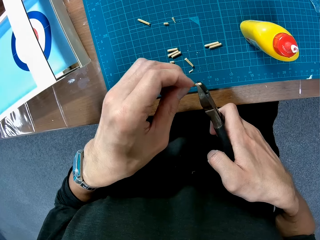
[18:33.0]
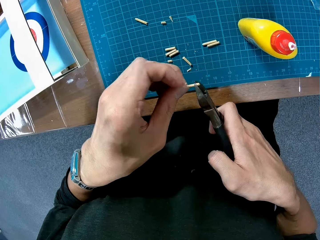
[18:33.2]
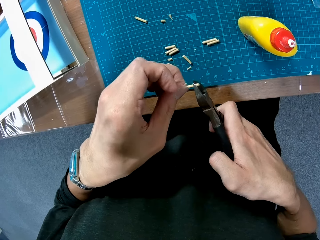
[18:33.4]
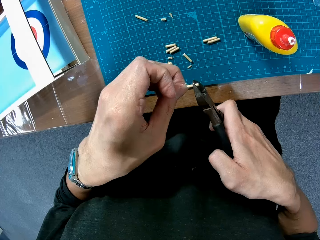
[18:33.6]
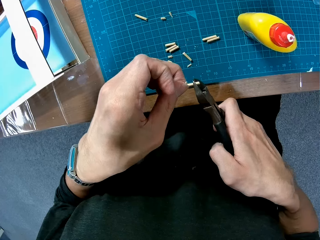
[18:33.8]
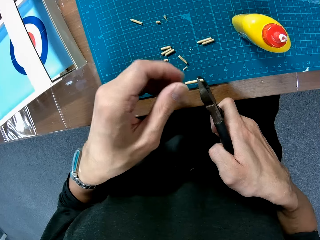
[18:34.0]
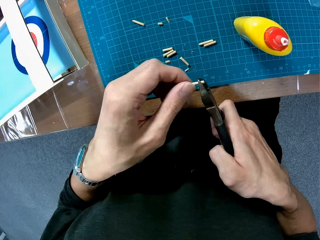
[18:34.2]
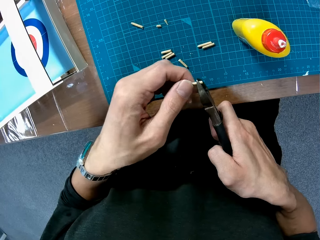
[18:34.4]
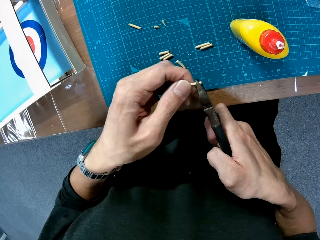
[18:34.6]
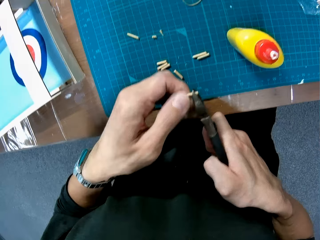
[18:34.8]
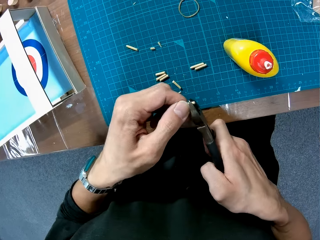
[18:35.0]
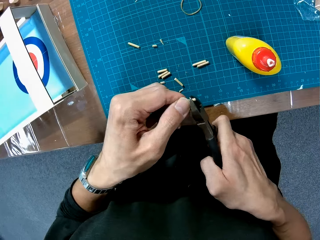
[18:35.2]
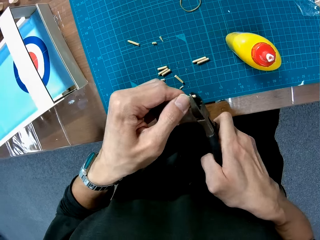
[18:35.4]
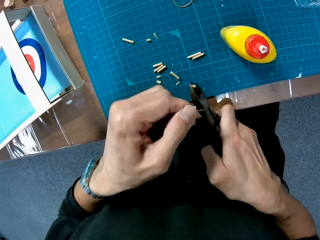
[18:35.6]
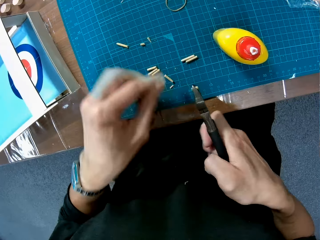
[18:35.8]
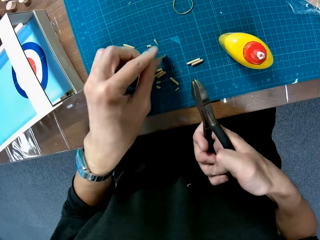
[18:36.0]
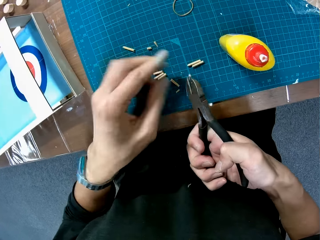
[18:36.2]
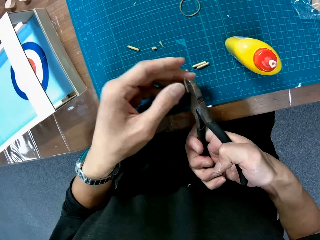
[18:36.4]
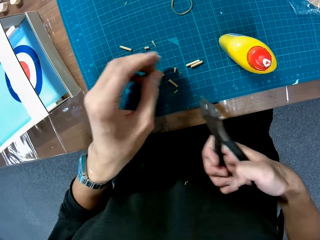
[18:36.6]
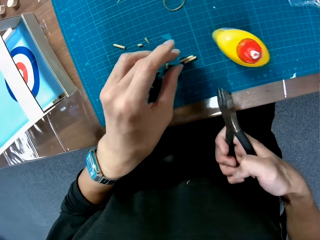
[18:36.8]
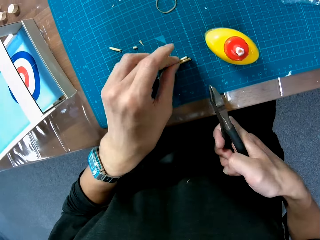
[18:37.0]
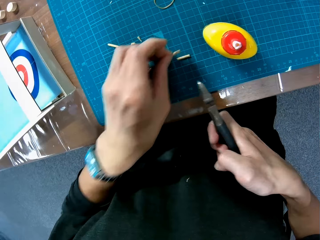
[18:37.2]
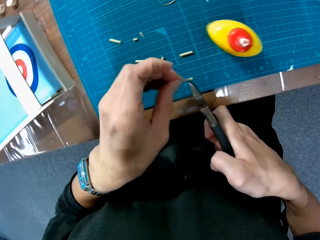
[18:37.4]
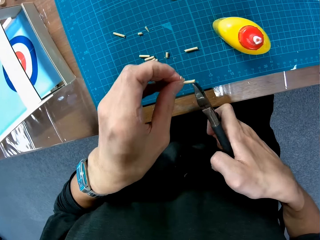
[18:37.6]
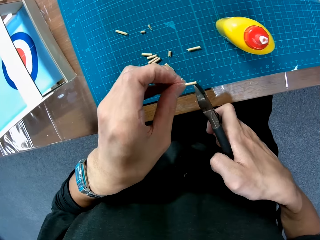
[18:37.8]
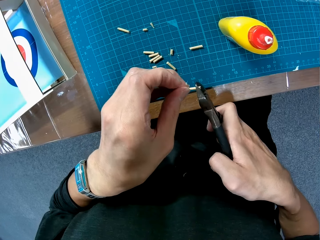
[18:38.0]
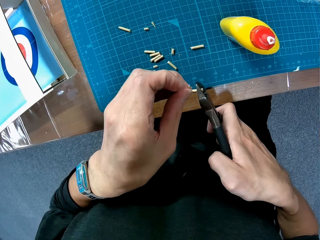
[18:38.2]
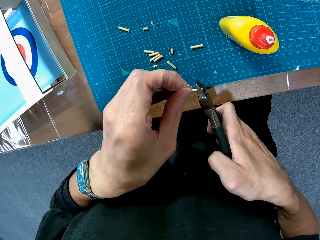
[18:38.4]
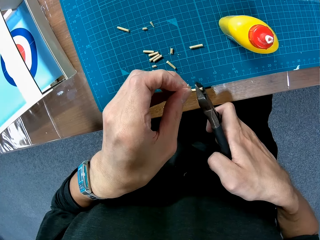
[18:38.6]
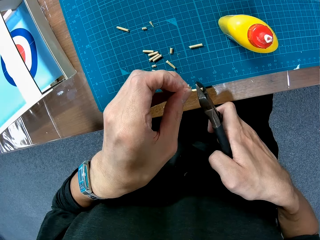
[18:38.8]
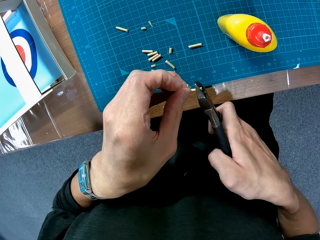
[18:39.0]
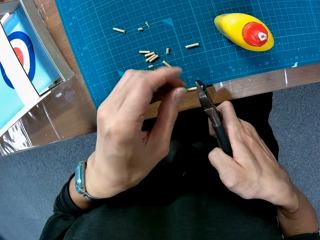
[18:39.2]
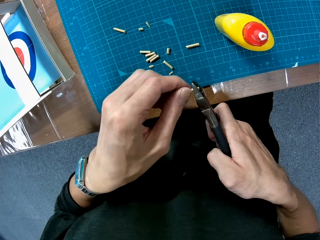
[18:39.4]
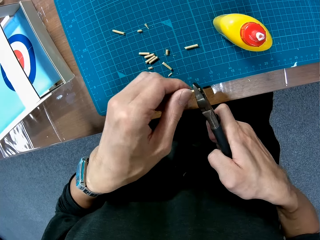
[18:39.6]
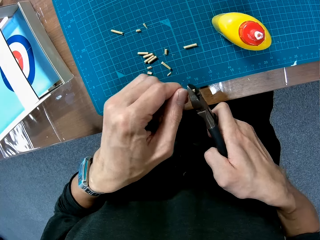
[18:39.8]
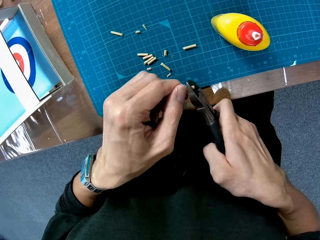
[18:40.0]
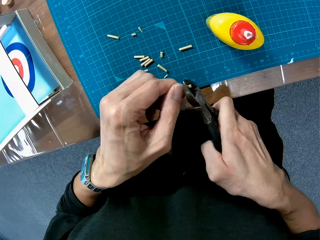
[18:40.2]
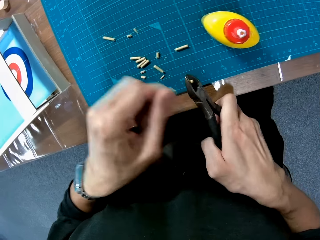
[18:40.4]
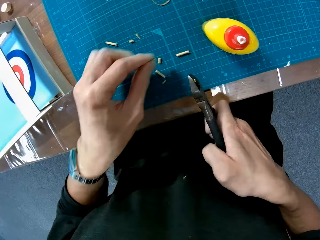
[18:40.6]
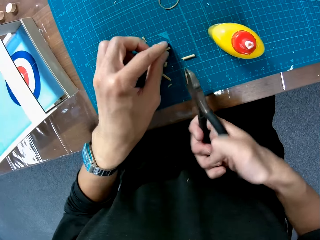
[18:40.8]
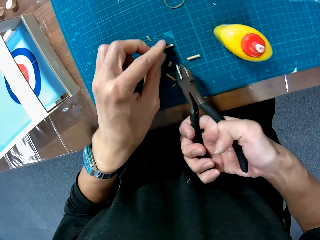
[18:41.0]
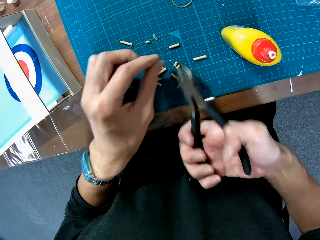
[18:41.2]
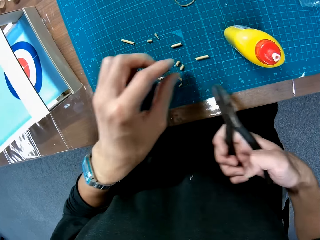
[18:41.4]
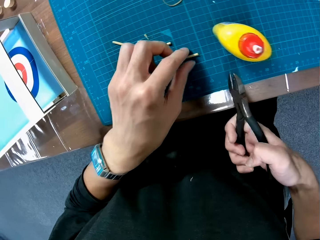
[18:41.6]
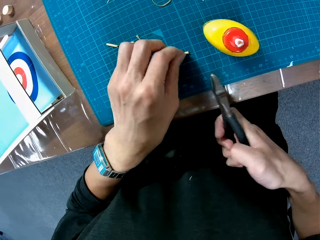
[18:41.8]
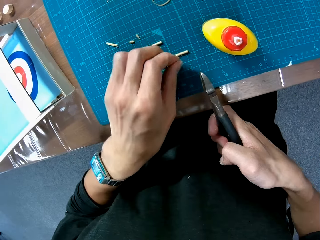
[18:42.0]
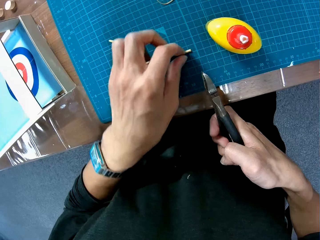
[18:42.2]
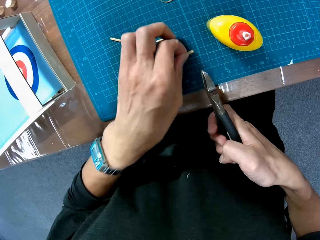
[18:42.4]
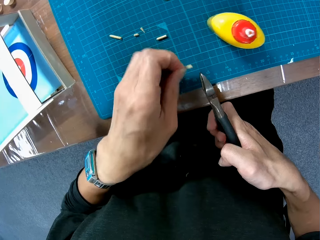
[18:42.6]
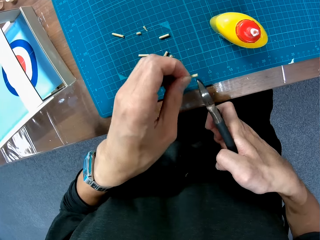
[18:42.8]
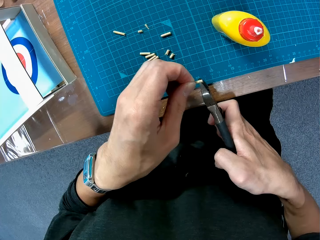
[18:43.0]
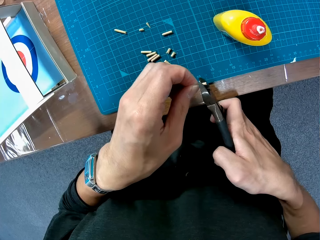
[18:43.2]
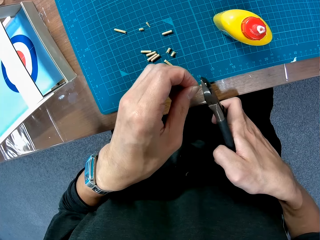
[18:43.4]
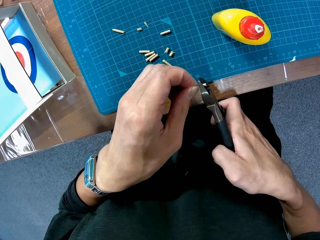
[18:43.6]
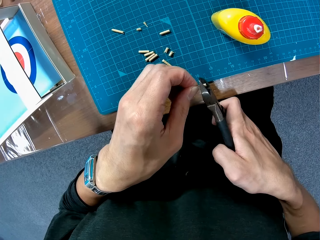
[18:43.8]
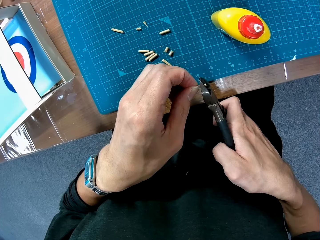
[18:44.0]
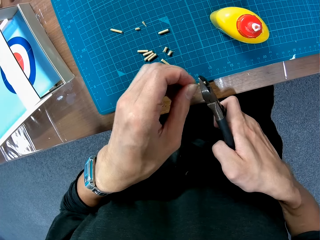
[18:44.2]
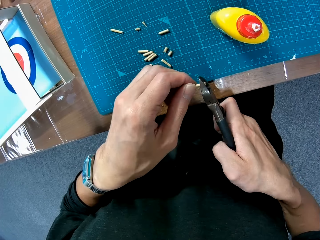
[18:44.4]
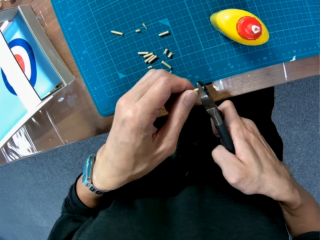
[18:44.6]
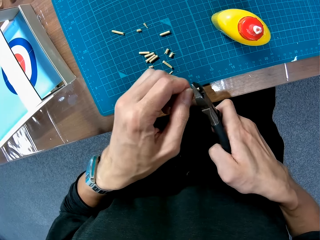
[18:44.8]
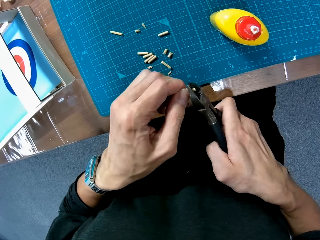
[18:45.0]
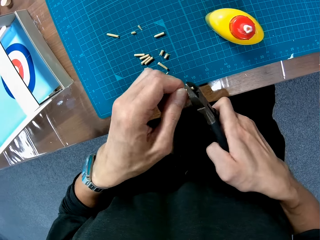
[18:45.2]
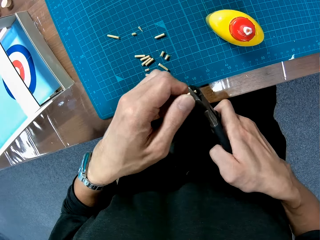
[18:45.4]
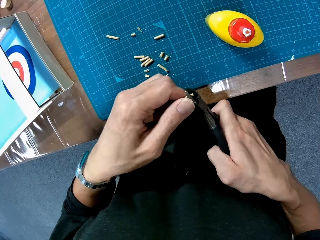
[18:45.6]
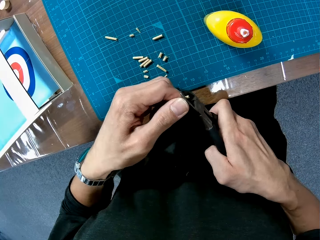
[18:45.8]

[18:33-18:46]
The camera wearer holds the screw with the pliers. They put the stick in the pliers. They break the screw with the pliers. They cut the stick. They place the cut off stick on the mat. They remove the other piece from the pliers. They pick a stick from the mat. They hold the screw with the pliers. They put the stick in the pliers. They break the screw with the pliers. They cut the stick. They place the stick on the mat. They pick a stick from the mat. They cut the stick. They hold the screw with the pliers.

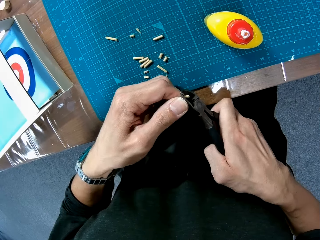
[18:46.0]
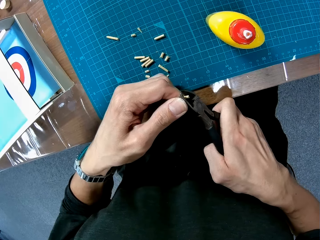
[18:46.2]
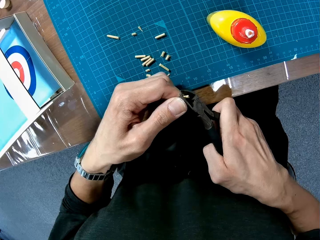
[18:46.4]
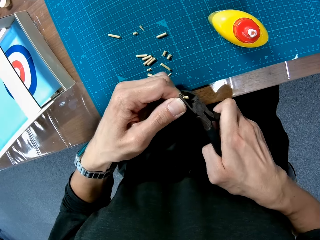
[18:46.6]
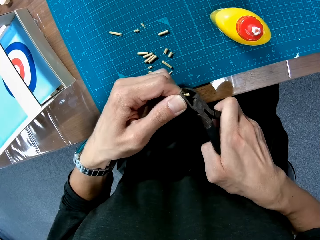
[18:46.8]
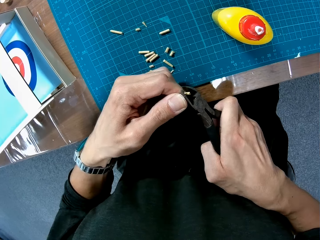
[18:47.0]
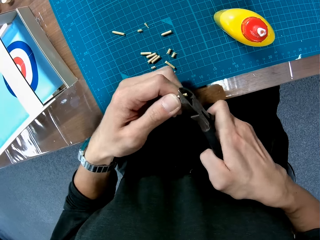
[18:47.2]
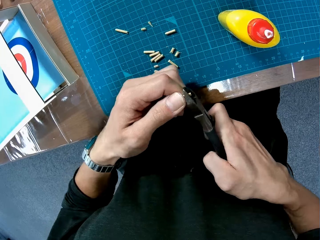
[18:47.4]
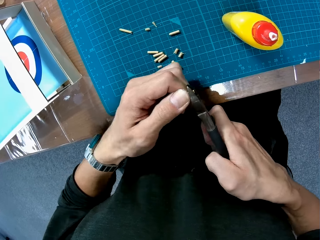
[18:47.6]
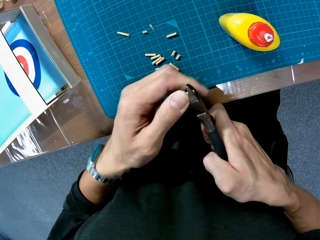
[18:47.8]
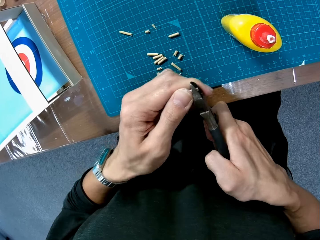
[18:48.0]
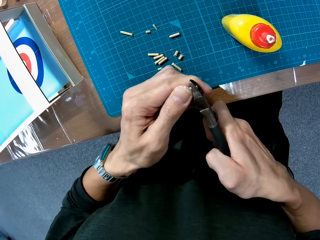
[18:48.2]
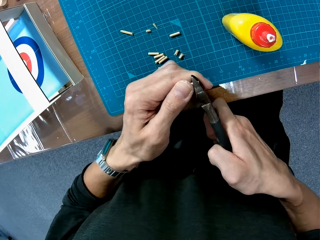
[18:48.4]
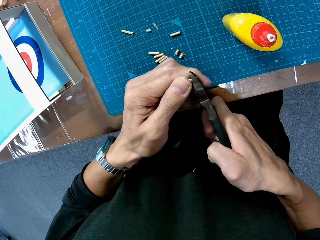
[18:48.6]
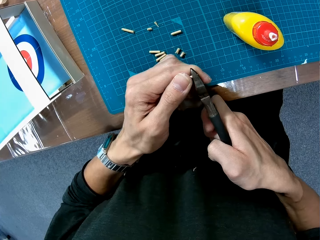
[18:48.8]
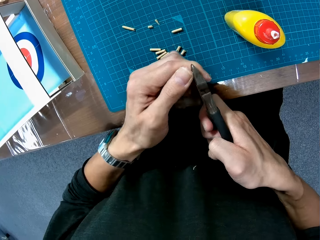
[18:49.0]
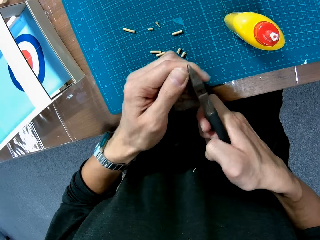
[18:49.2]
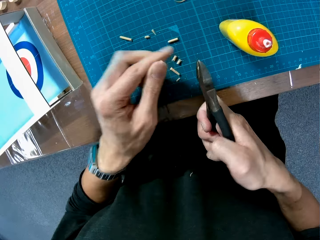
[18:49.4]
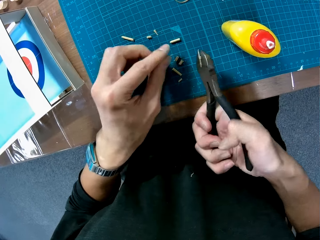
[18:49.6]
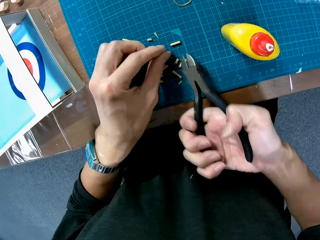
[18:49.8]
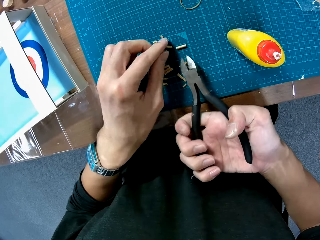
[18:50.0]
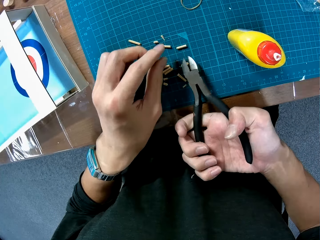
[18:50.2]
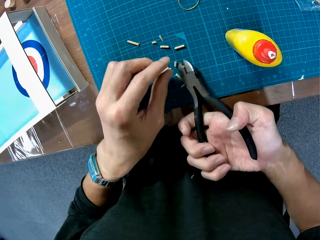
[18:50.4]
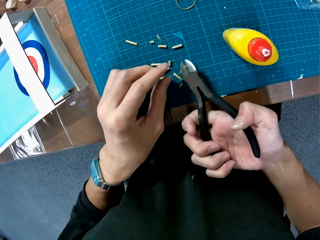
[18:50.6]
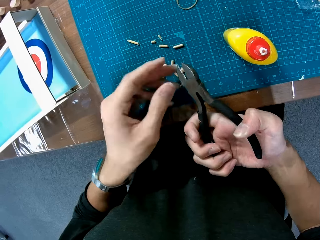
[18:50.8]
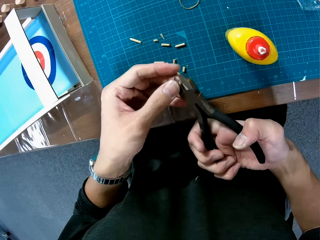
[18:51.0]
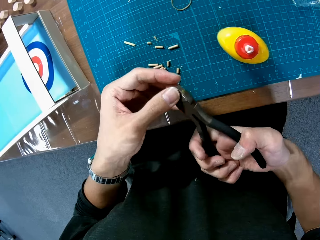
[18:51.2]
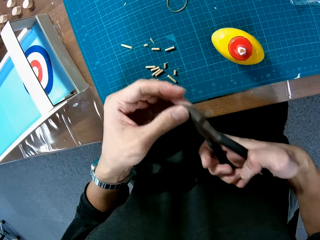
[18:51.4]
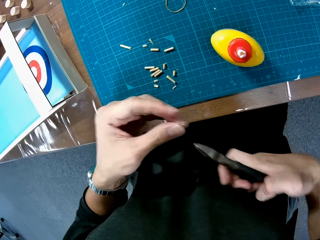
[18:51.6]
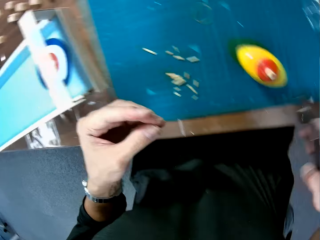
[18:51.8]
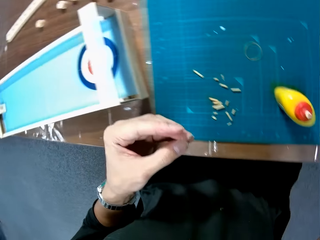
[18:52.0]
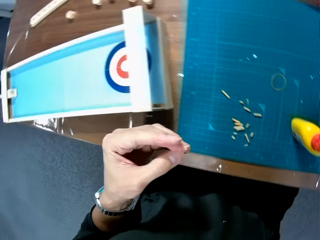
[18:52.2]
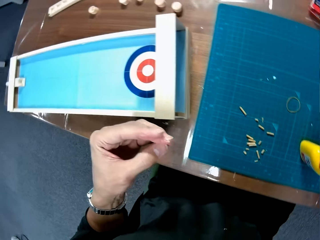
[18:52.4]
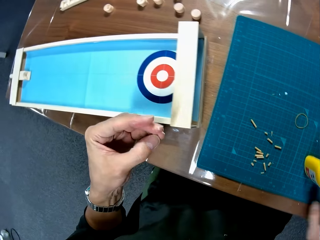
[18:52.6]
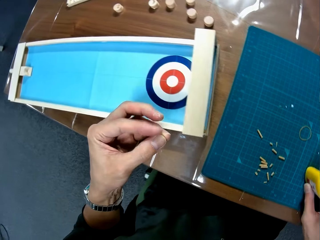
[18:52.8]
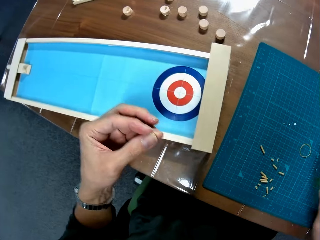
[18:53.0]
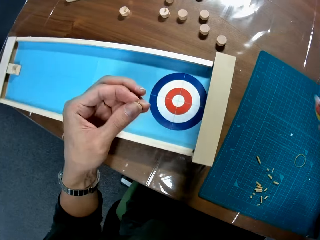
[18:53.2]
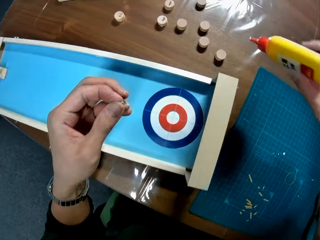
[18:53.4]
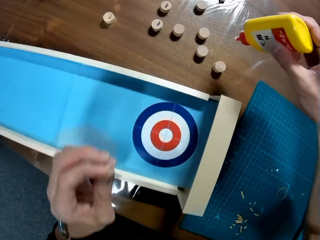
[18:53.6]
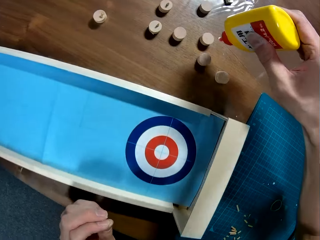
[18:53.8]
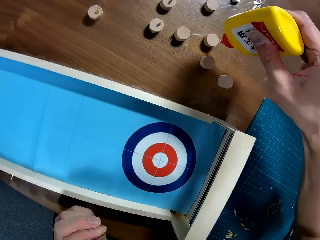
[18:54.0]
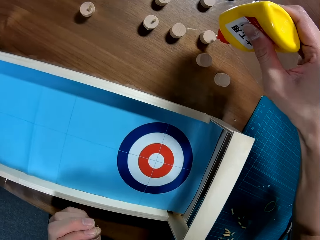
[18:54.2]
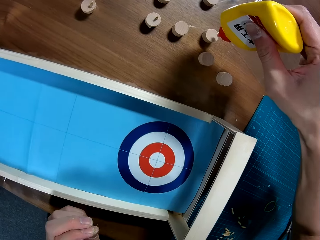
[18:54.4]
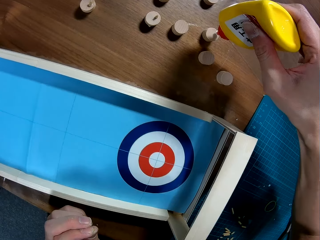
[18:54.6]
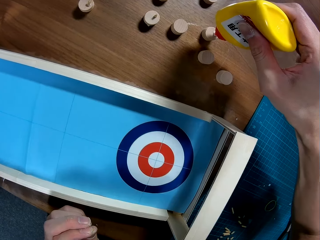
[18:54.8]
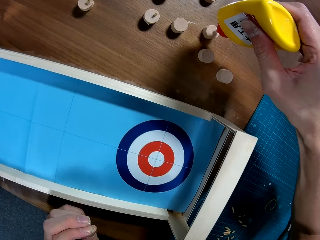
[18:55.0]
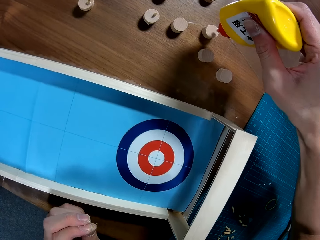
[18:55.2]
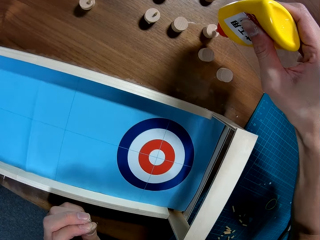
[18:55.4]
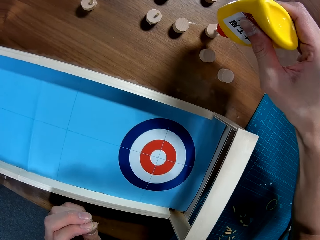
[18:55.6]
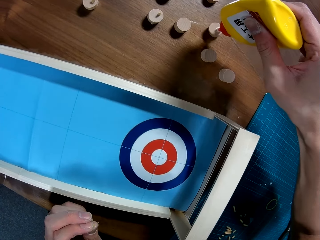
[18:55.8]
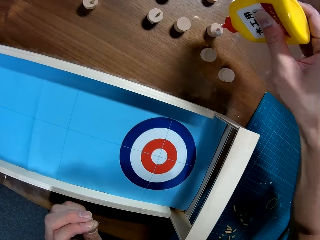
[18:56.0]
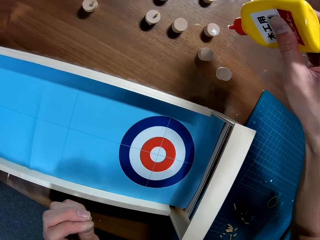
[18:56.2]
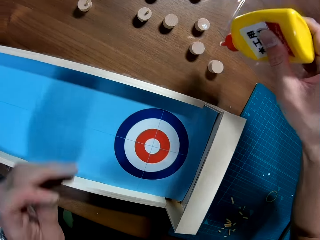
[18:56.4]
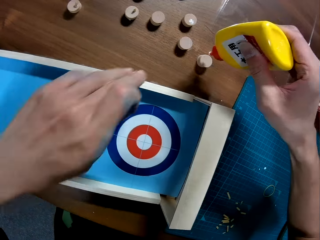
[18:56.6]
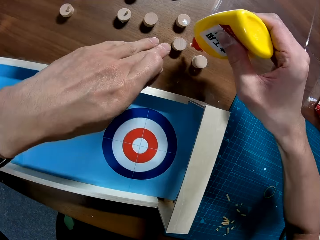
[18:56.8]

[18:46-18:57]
The camera wearer breaks the screw with the pliers. They place the cut off sticks on the mat. They remove the cut off stick from the pliers. They place the pliers on the table. They pick the glue from the mat. They apply the glue on the wood plugs.
